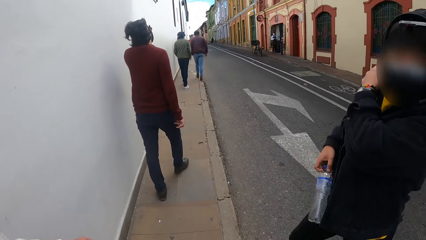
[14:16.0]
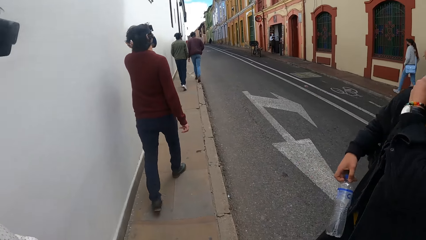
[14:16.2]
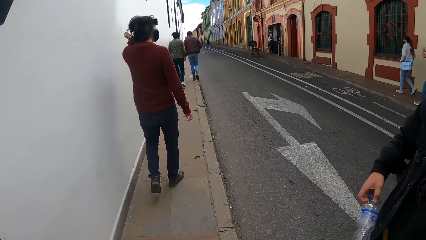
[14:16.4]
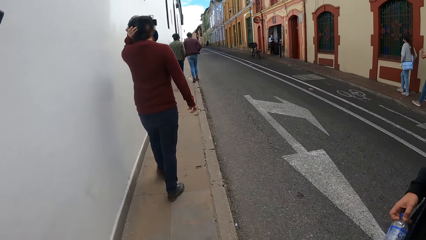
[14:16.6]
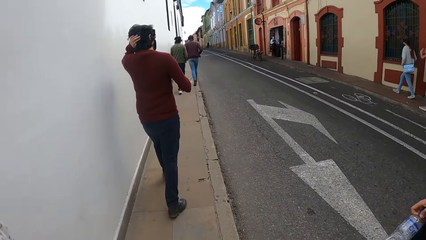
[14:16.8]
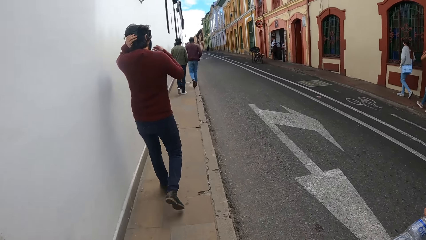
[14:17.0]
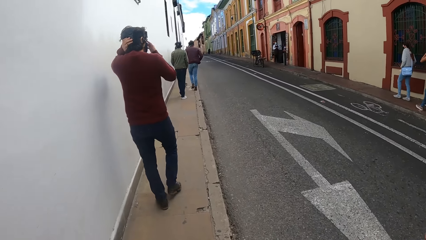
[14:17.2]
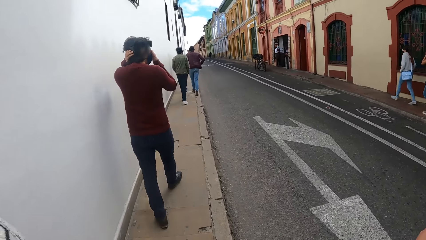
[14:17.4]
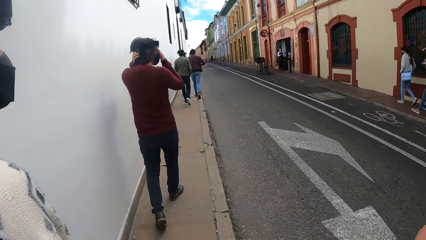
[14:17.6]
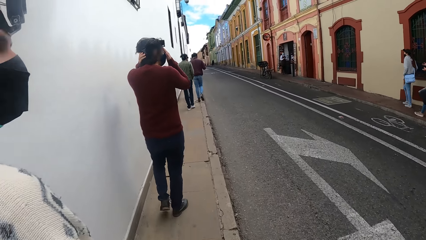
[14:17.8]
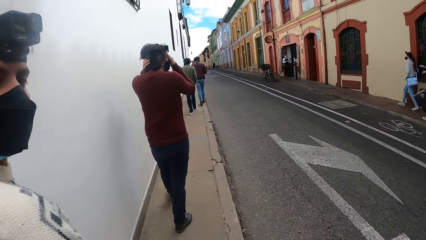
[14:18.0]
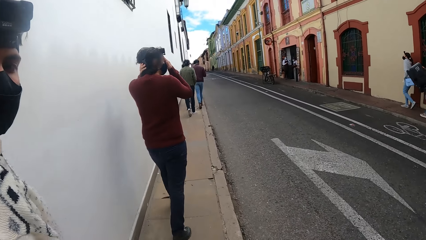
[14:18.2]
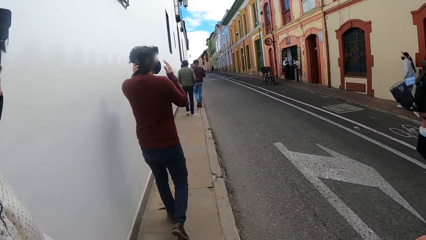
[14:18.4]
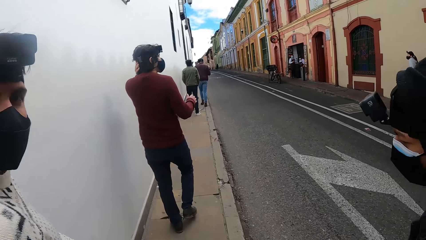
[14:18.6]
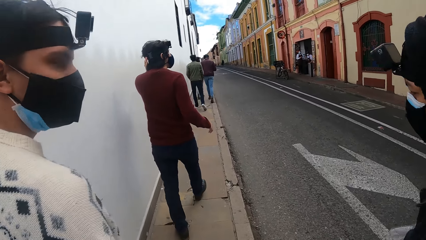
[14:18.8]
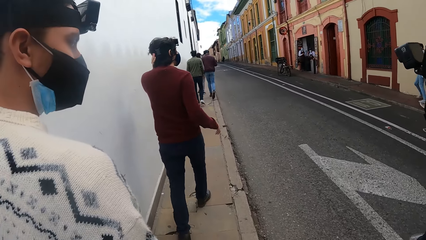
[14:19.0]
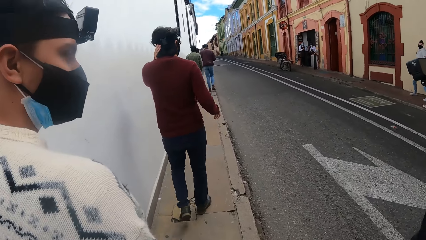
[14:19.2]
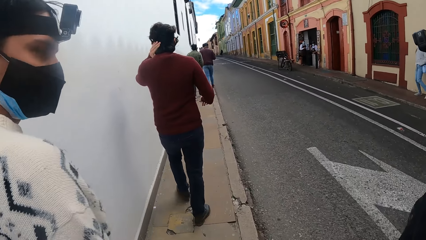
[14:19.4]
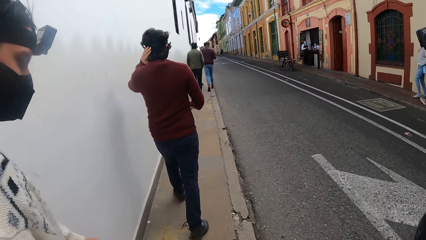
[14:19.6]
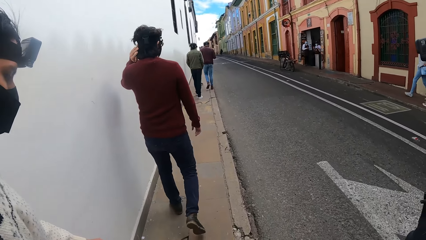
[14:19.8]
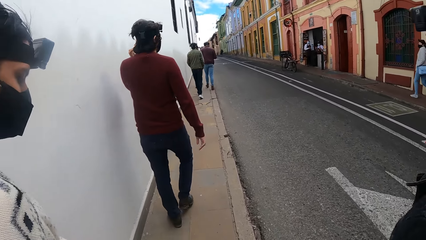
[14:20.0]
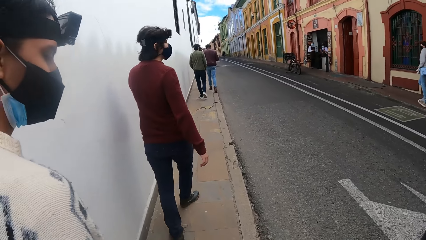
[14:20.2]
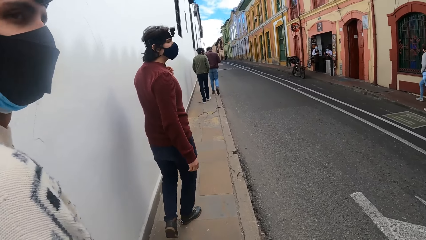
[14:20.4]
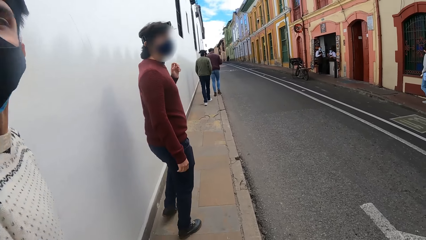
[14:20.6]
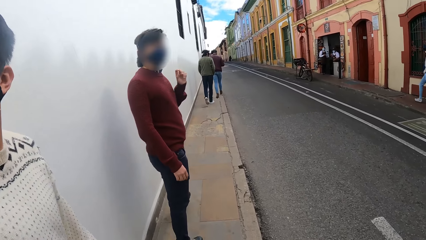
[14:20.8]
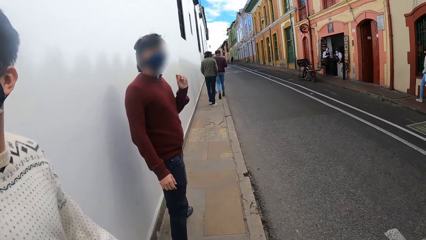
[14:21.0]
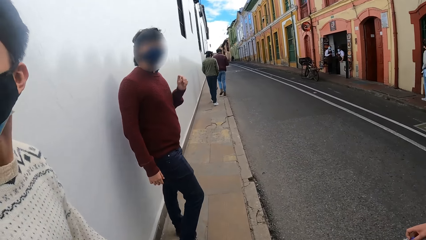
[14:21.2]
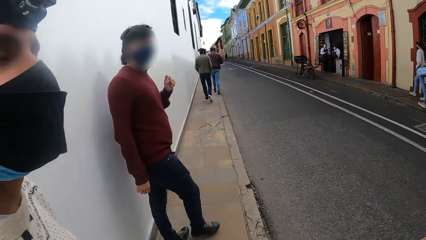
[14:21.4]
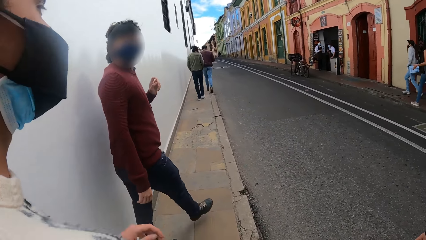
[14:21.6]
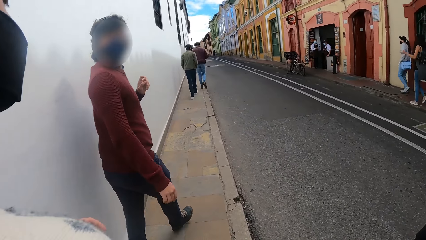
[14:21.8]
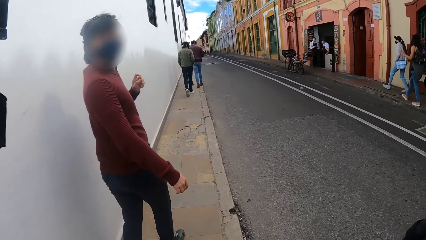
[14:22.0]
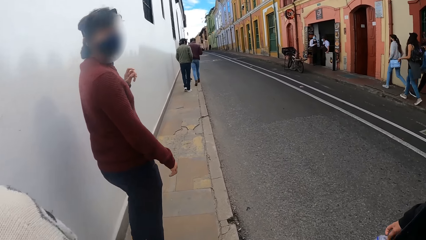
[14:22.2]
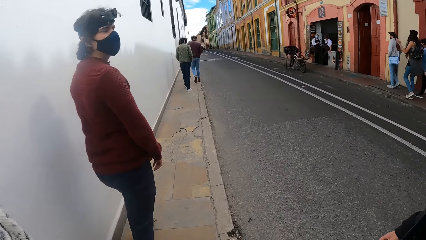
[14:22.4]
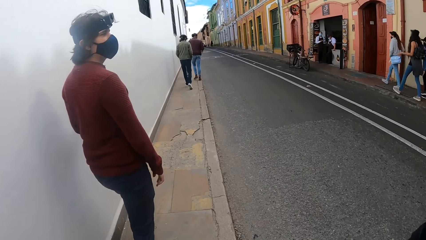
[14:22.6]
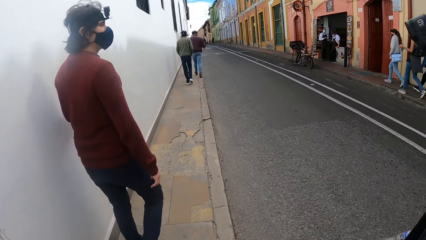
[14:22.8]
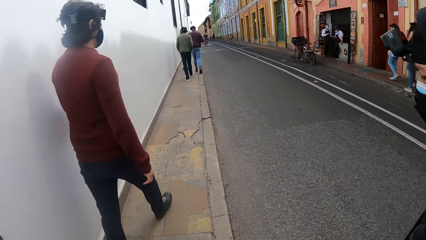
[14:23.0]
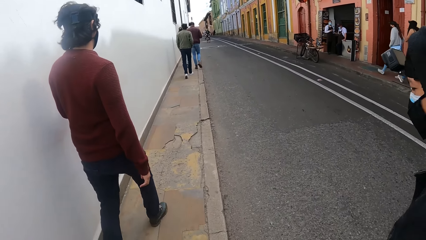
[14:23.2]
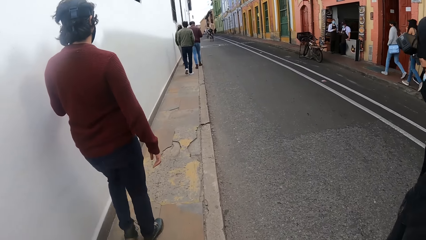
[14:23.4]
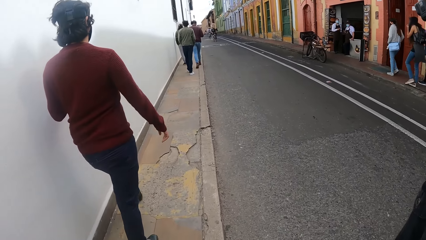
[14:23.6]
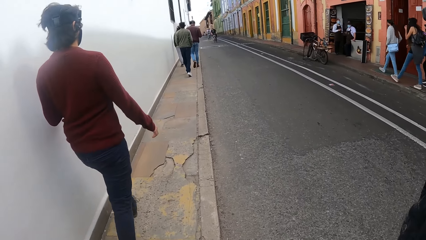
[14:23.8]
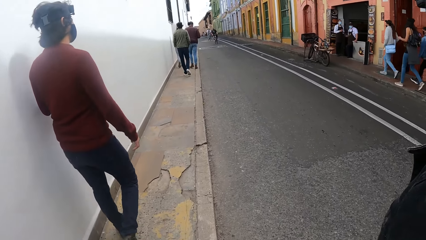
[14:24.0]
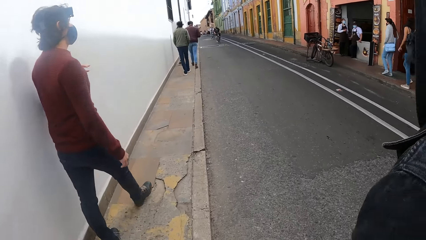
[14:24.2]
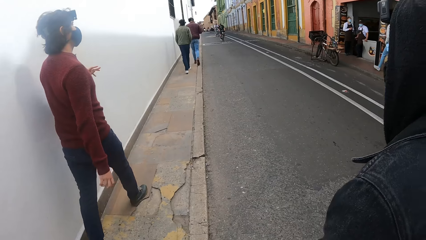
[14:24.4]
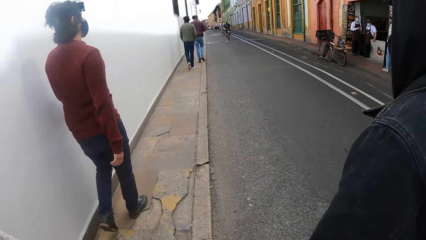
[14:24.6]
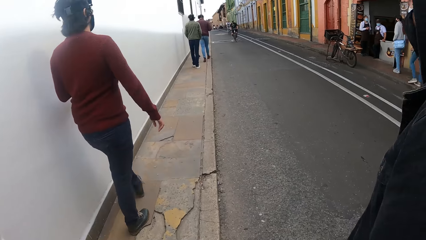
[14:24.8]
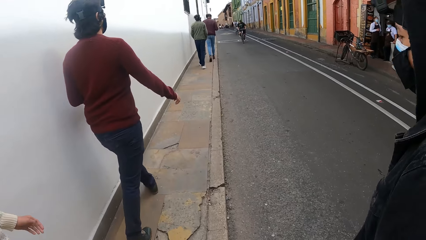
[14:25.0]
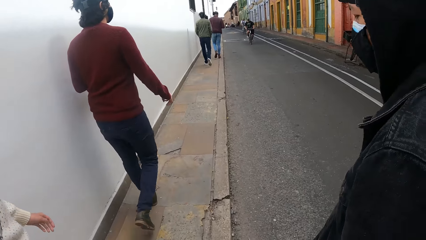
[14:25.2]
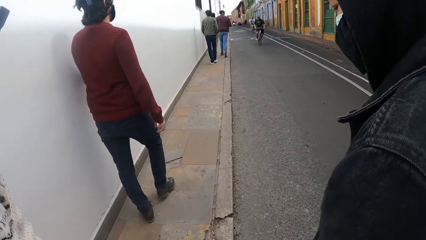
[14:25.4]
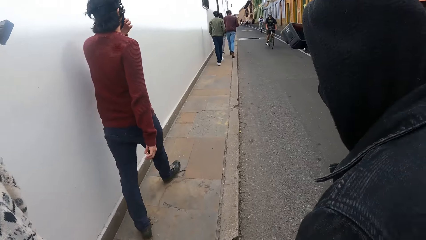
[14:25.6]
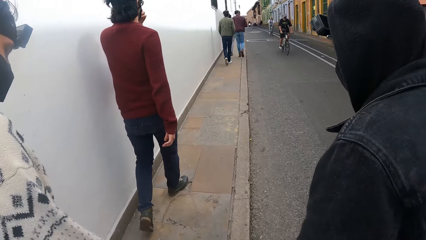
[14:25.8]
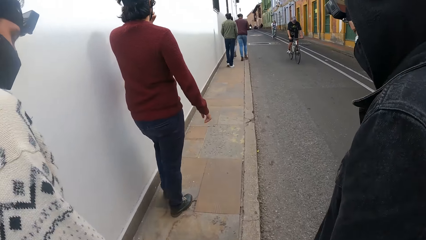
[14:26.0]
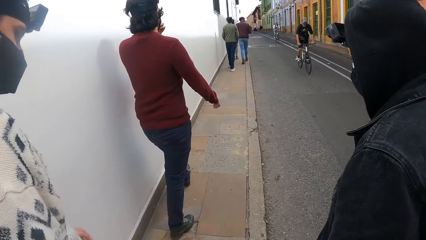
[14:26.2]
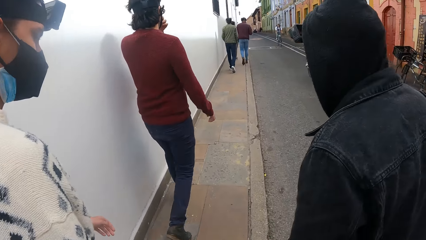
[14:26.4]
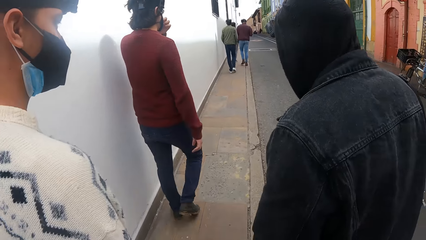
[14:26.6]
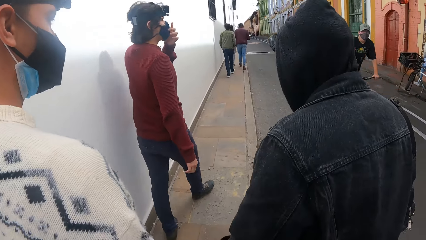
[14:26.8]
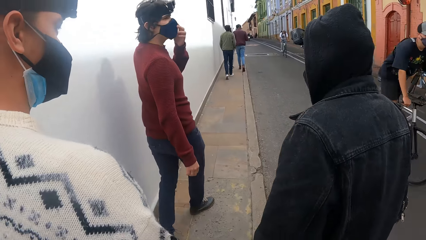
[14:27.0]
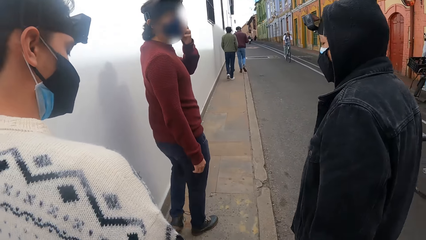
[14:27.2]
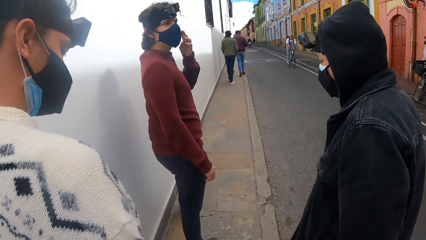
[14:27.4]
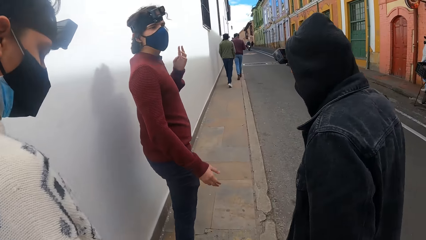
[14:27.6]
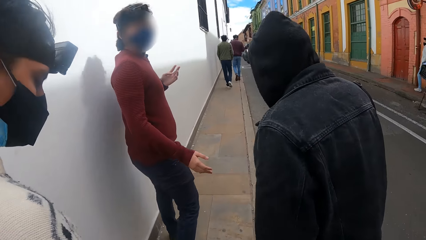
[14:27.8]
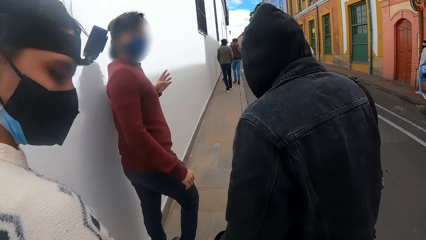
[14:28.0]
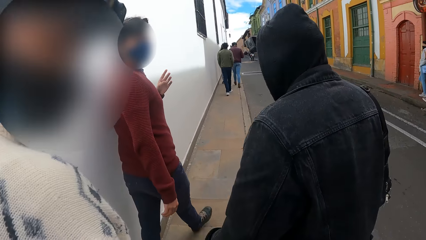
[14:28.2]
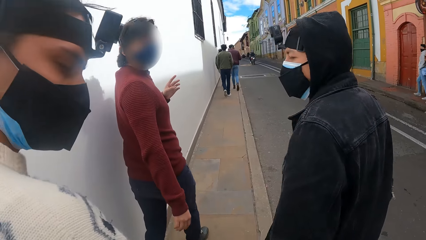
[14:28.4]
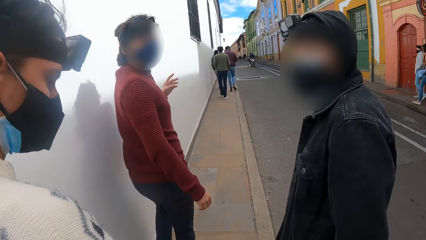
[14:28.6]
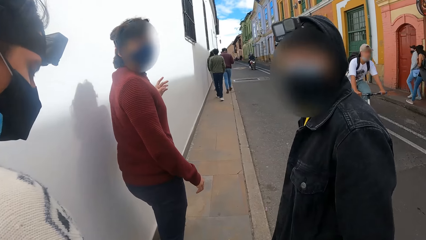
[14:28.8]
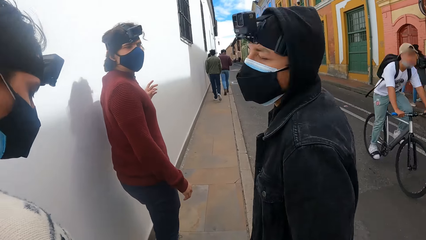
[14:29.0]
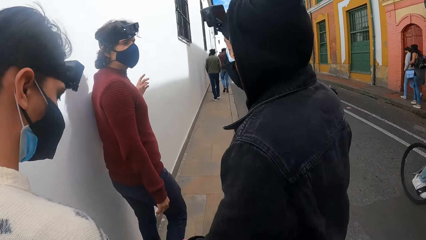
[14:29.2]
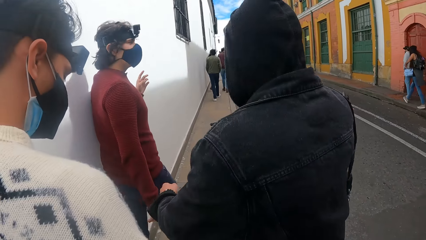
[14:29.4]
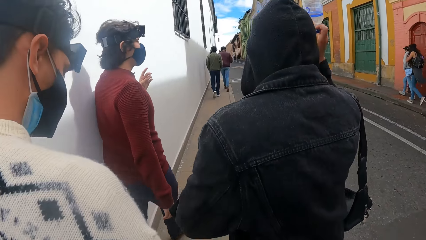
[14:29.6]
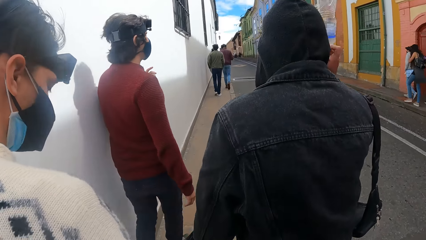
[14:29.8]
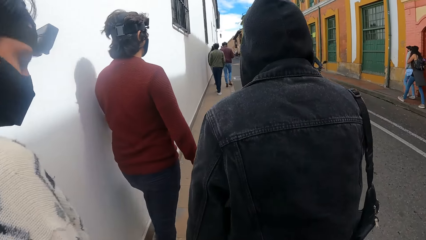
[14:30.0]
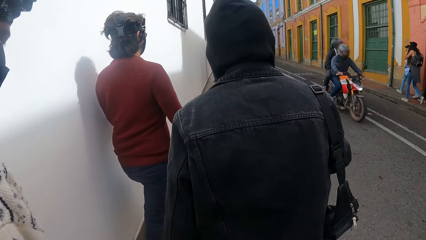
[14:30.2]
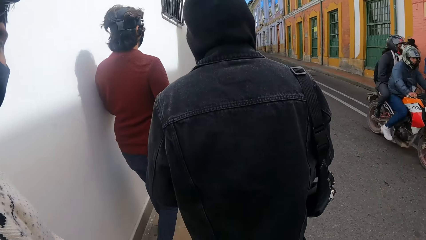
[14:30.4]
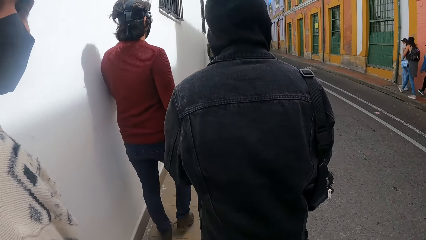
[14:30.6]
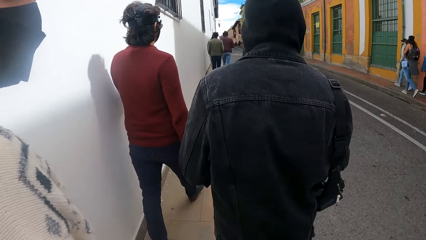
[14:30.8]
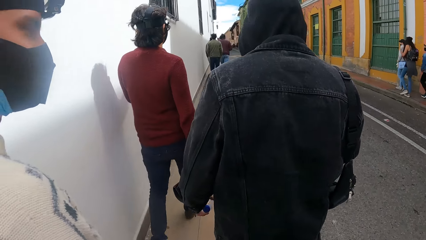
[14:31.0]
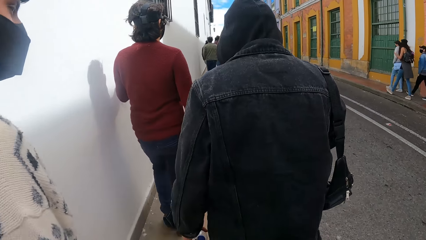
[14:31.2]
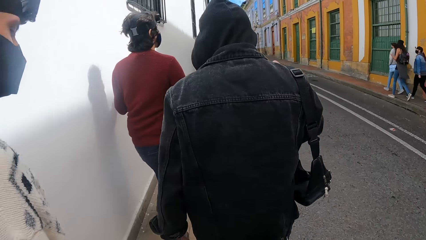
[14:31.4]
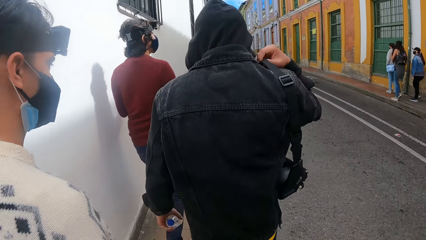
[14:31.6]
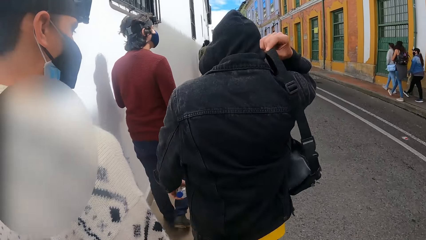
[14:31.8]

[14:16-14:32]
The man adjusts a bag around his shoulder with his left hand. Another man touches the face mask on his face with his left hand. The camera wearer interacts with the first man and the other man.
